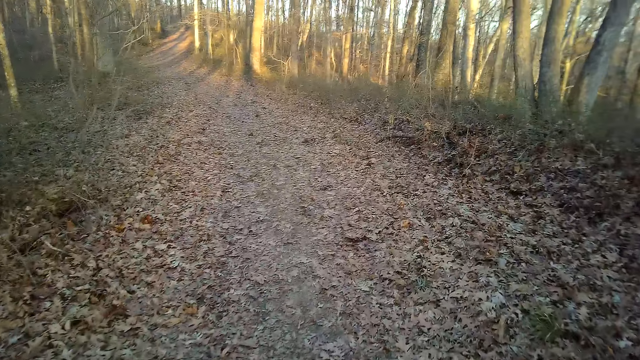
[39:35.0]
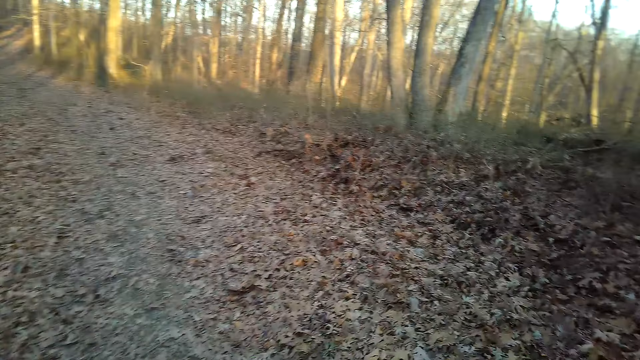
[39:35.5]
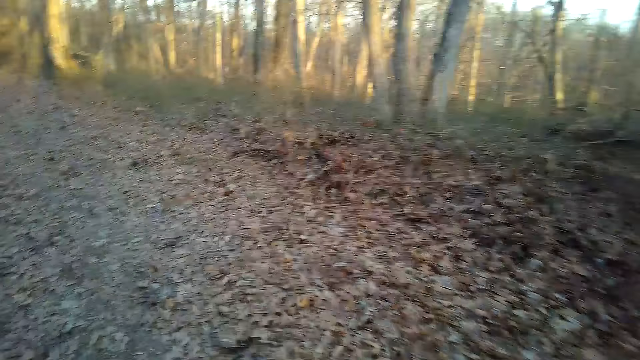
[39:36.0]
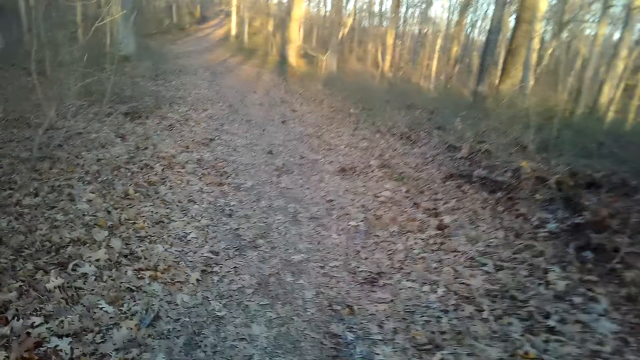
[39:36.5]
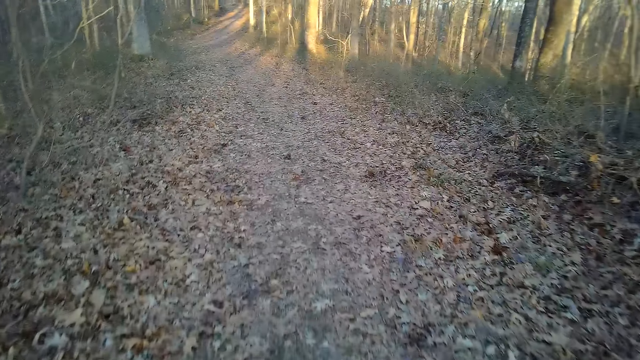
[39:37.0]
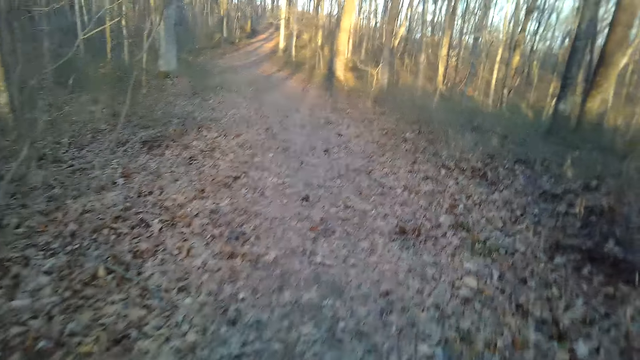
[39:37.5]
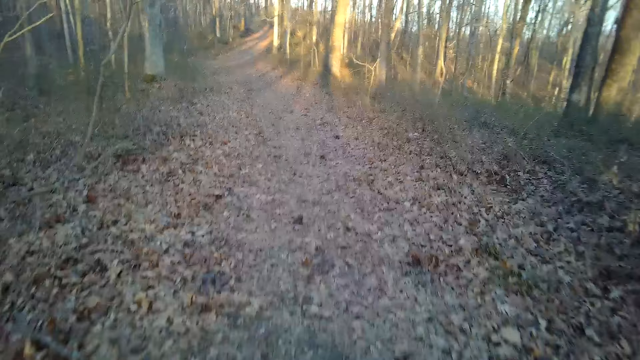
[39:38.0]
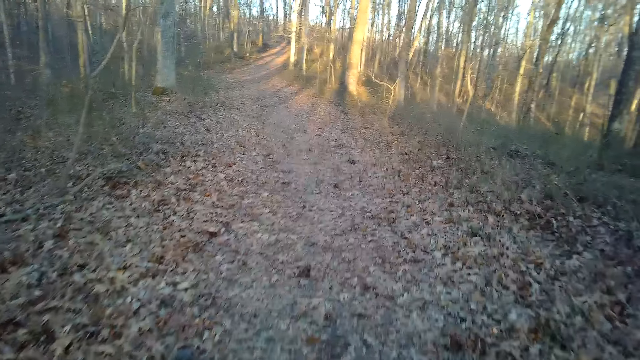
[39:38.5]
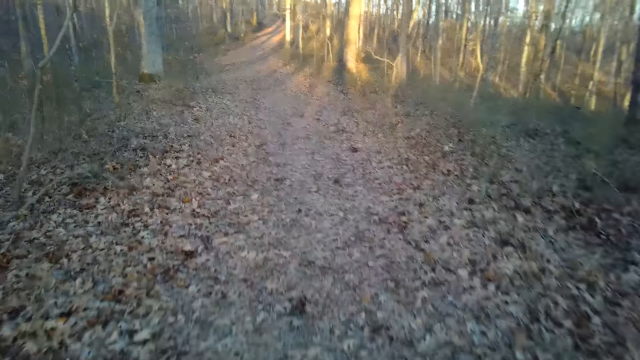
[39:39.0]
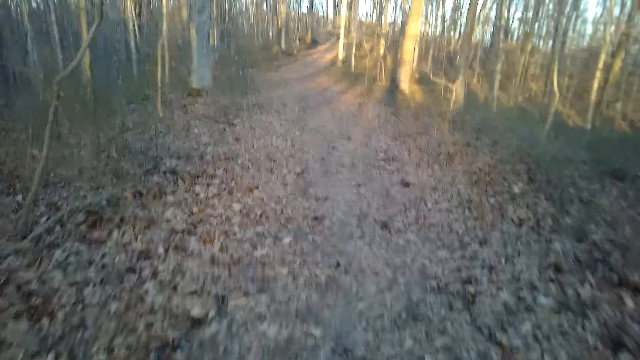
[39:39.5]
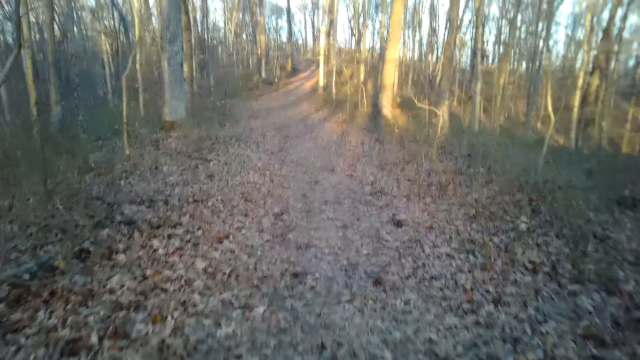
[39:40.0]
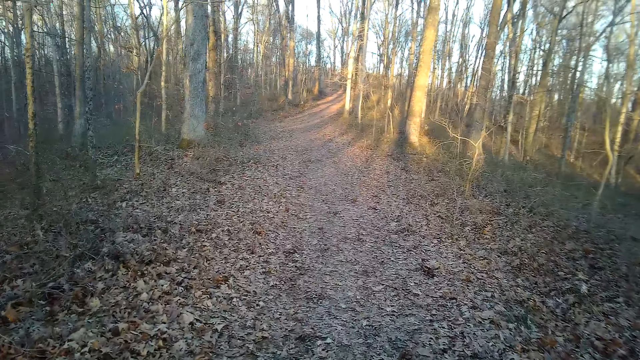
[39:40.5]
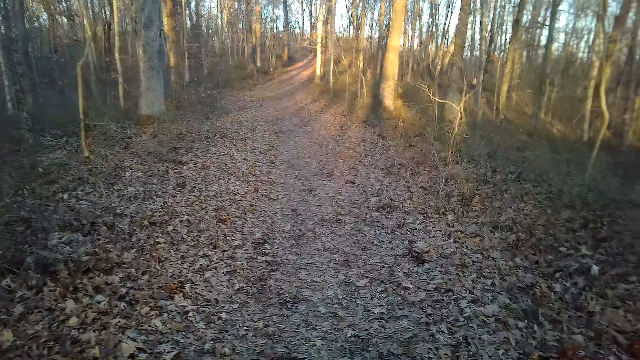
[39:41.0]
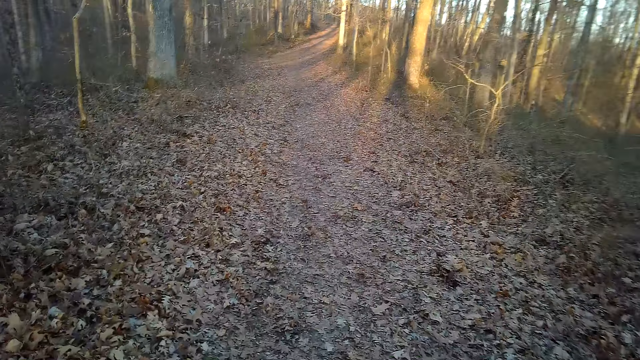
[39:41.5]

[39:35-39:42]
The camera wearer looks around.

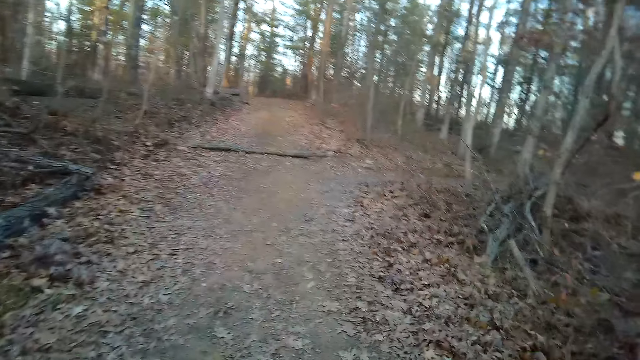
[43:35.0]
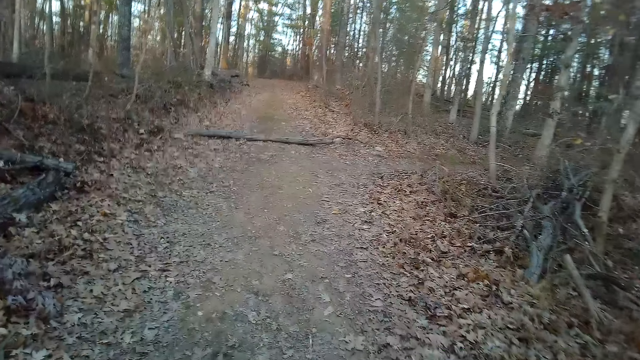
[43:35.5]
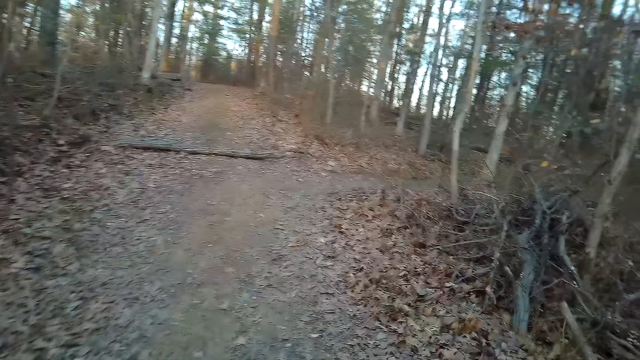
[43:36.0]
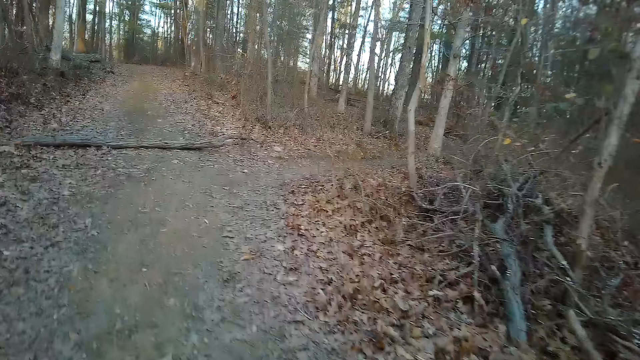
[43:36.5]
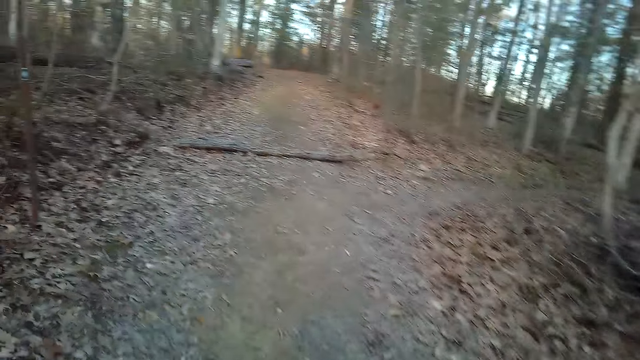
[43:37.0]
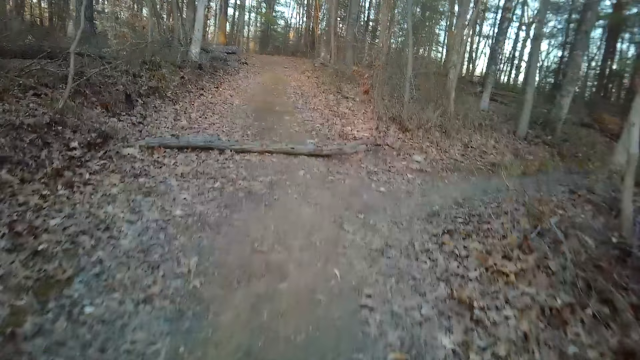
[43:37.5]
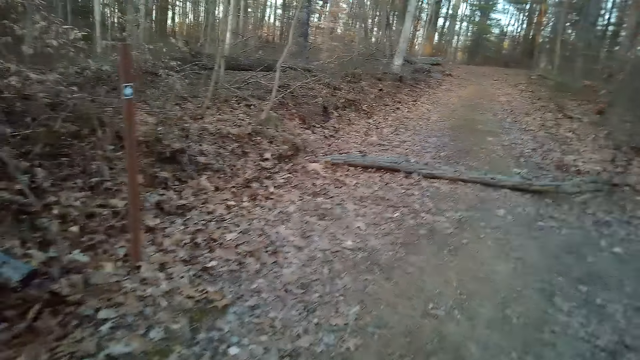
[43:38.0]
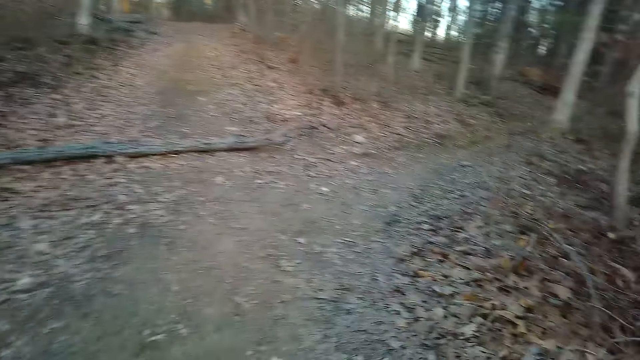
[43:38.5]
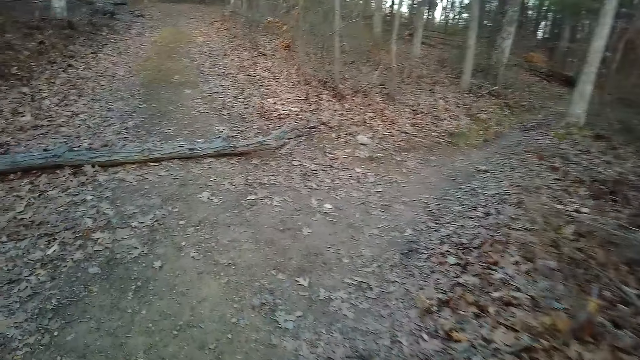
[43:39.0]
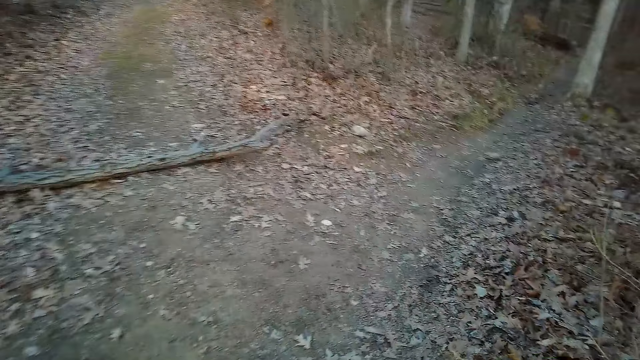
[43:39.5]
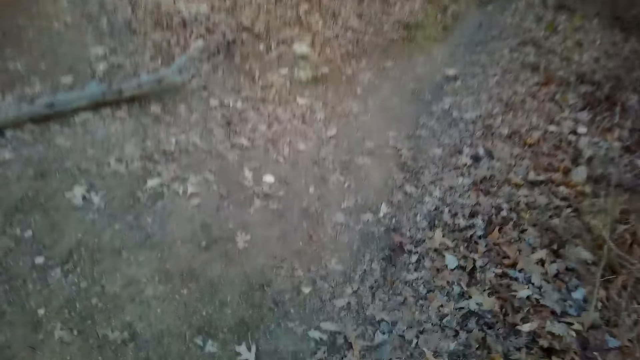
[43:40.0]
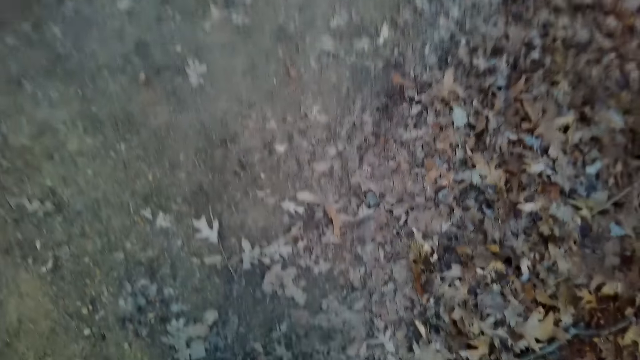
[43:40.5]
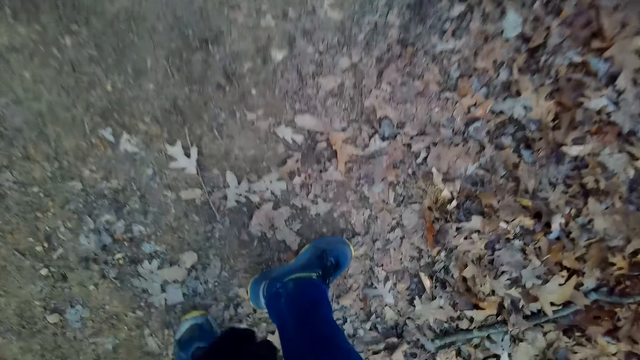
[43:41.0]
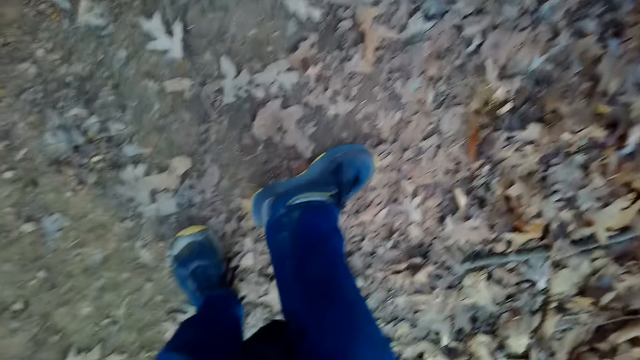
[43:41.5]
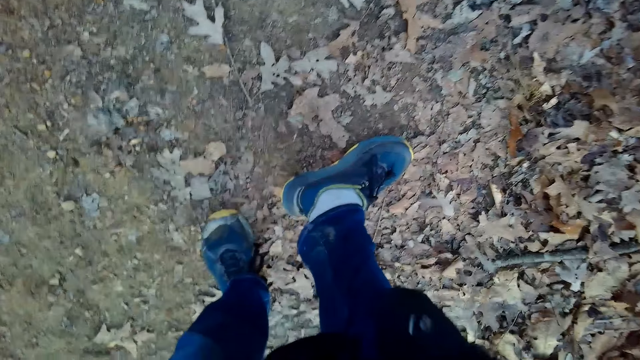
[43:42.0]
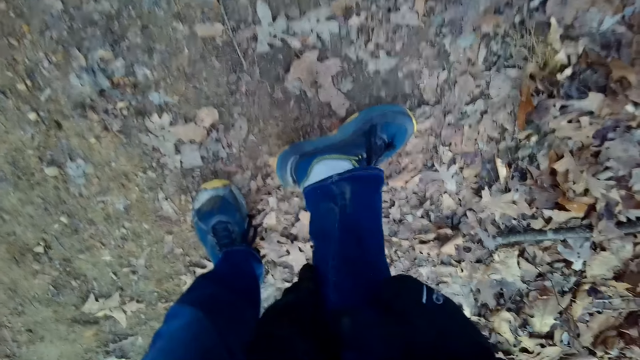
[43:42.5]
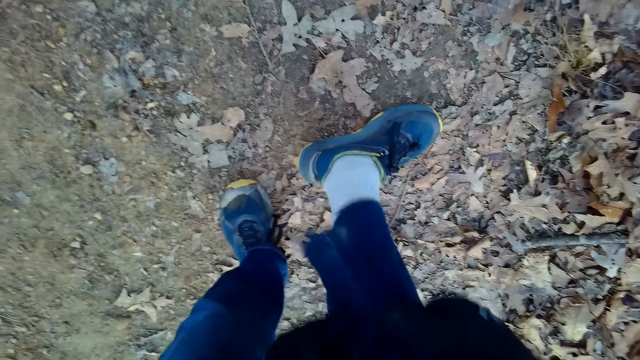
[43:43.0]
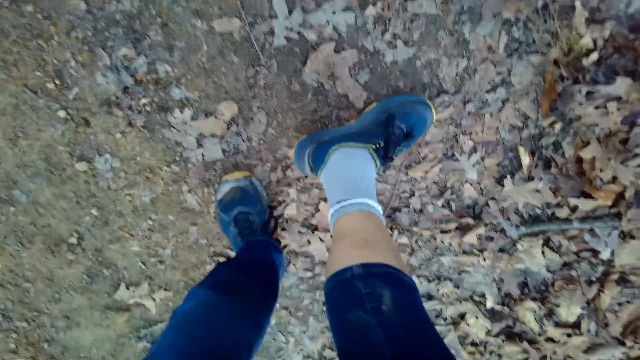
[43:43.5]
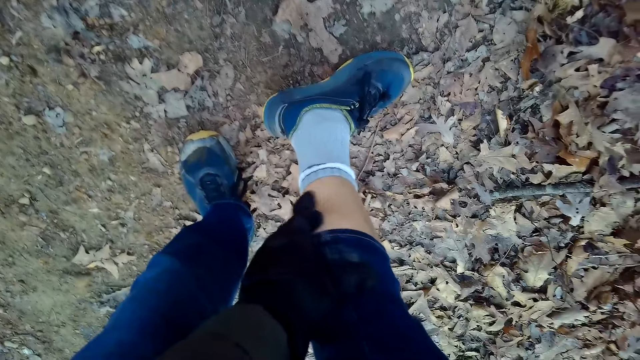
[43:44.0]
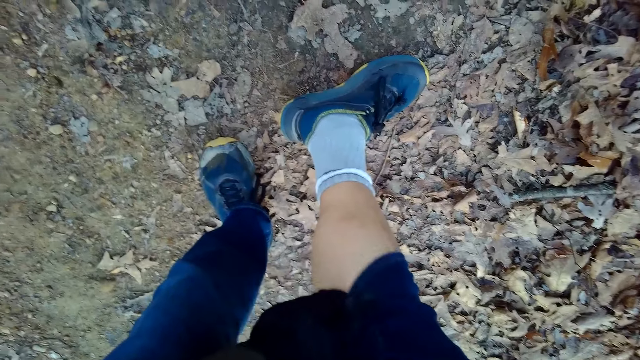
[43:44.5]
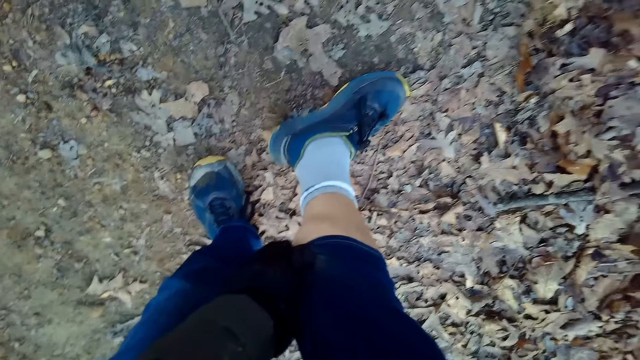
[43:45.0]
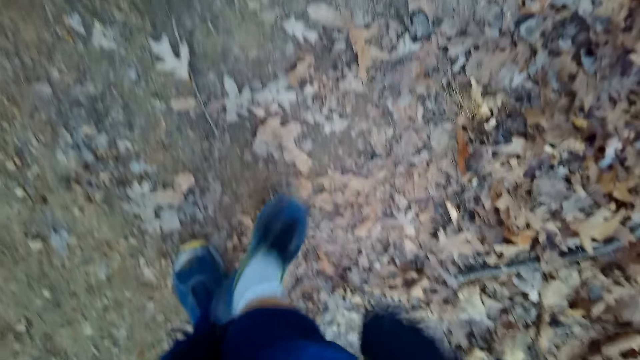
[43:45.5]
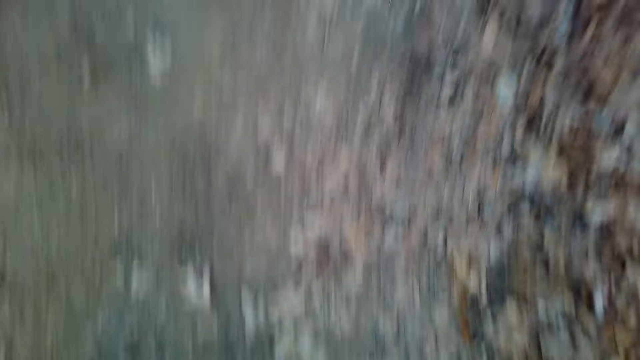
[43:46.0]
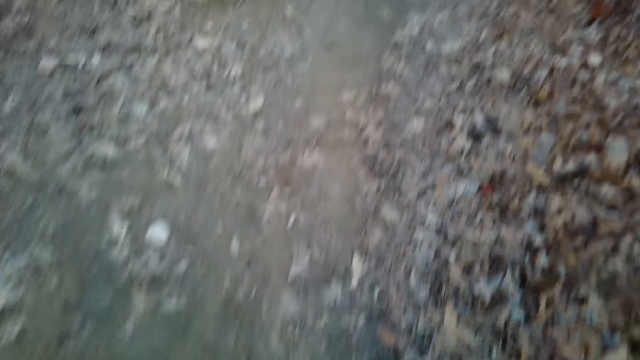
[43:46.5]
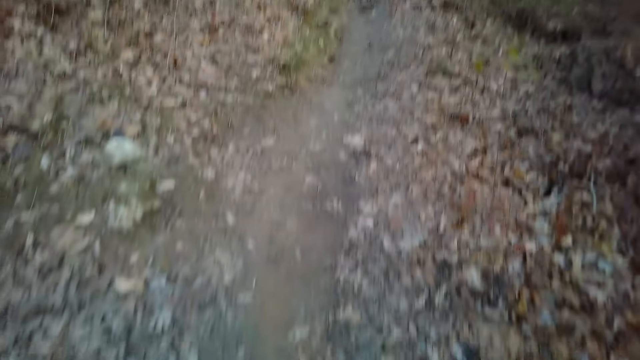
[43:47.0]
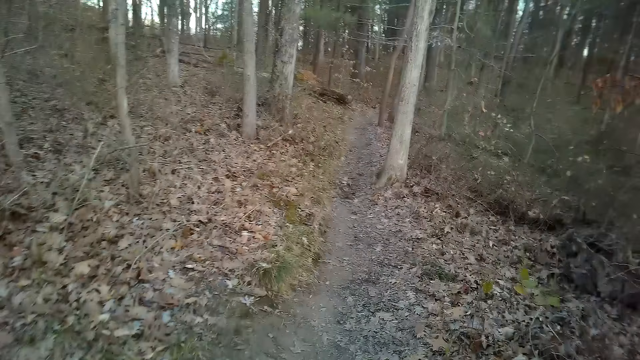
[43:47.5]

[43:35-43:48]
The camera wearer looks around. He pulls his jeans pants. He walks around.
